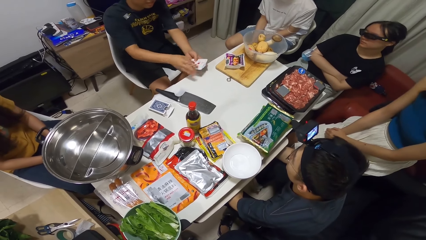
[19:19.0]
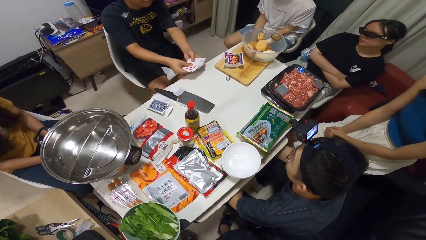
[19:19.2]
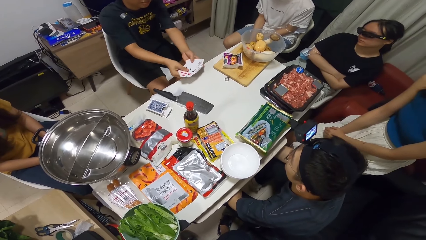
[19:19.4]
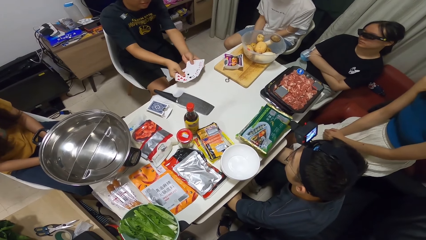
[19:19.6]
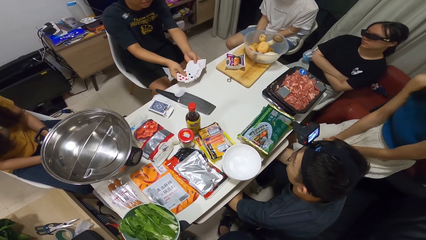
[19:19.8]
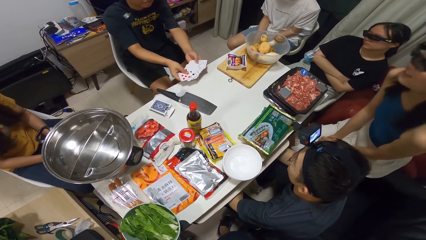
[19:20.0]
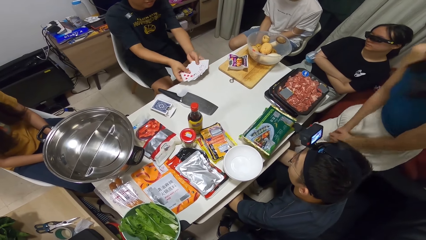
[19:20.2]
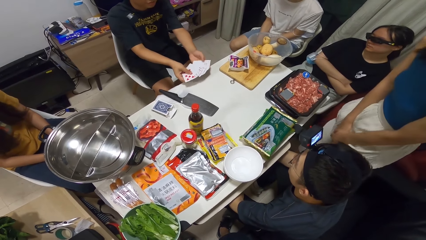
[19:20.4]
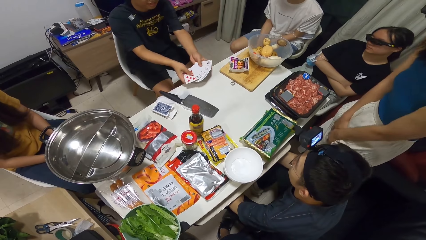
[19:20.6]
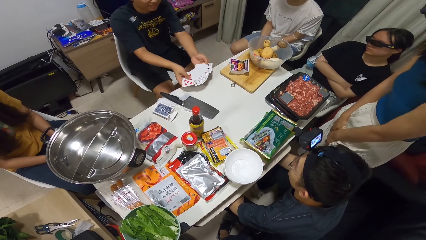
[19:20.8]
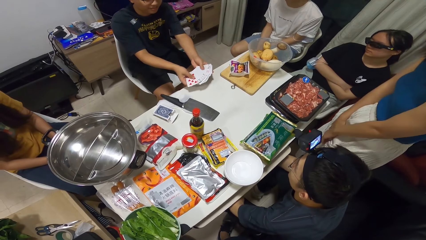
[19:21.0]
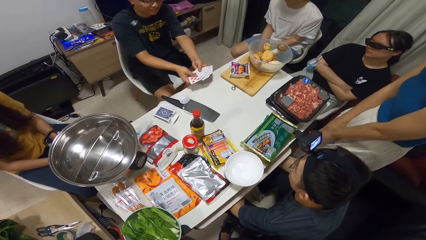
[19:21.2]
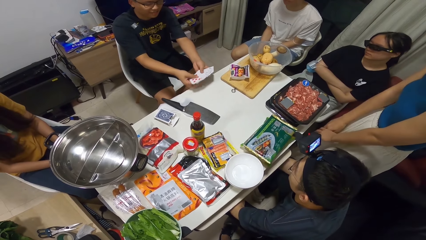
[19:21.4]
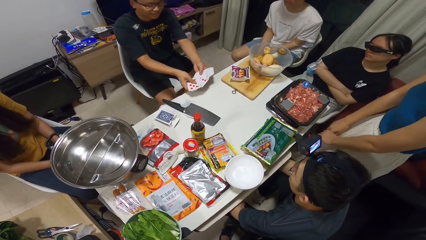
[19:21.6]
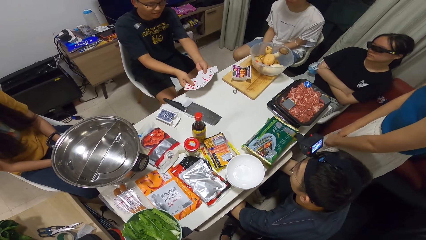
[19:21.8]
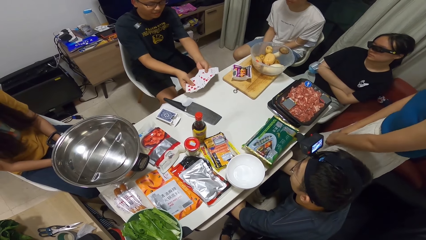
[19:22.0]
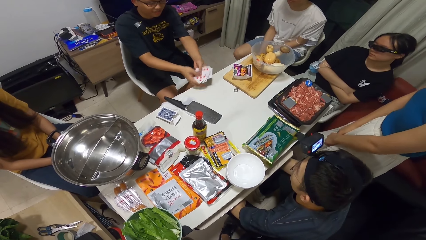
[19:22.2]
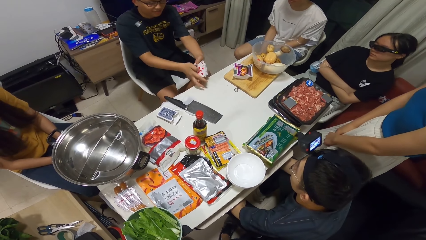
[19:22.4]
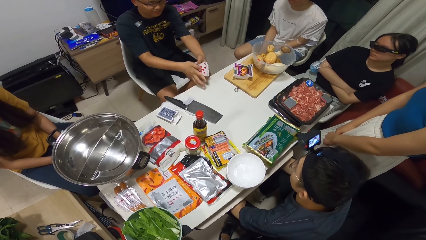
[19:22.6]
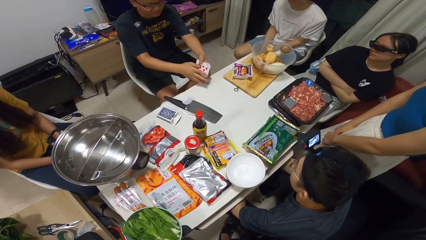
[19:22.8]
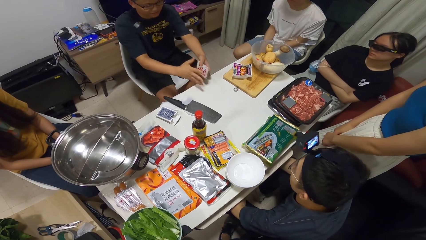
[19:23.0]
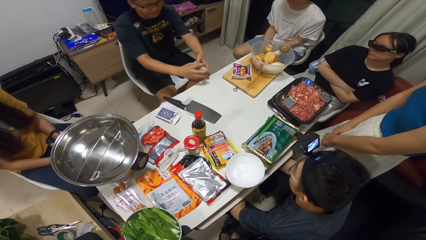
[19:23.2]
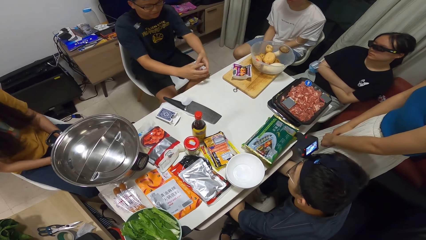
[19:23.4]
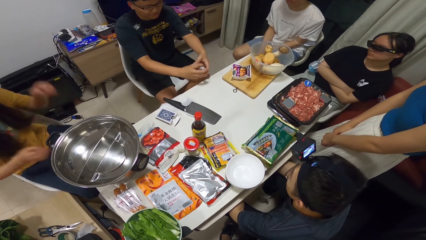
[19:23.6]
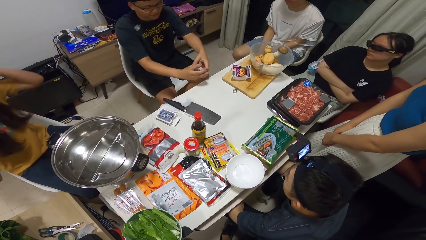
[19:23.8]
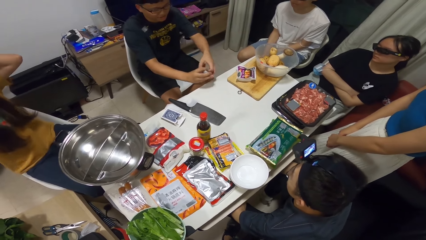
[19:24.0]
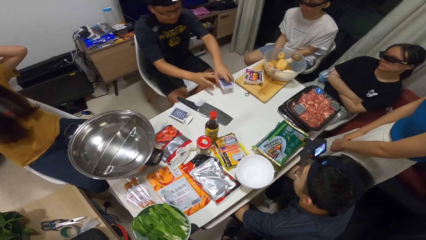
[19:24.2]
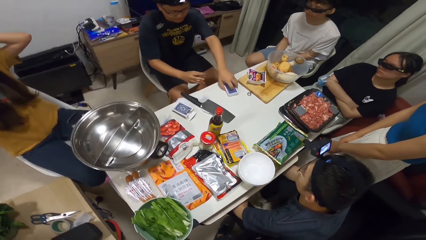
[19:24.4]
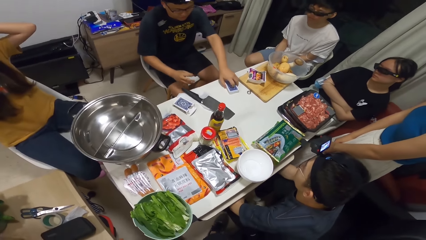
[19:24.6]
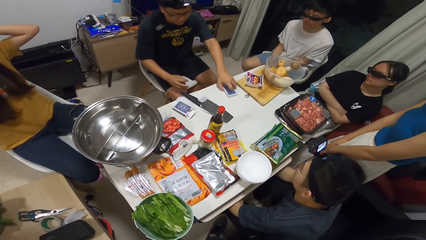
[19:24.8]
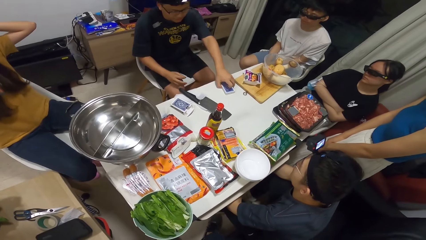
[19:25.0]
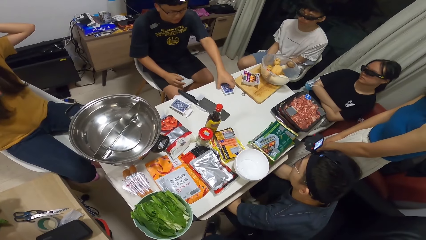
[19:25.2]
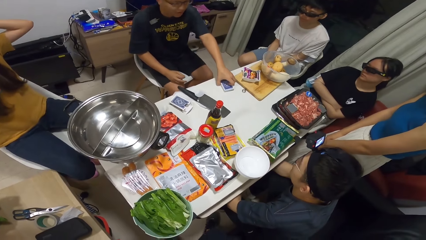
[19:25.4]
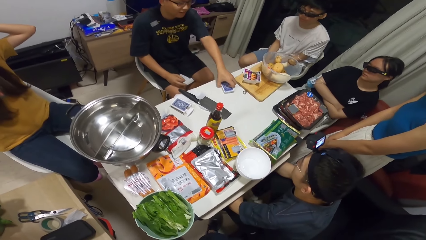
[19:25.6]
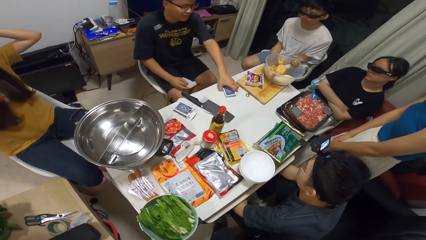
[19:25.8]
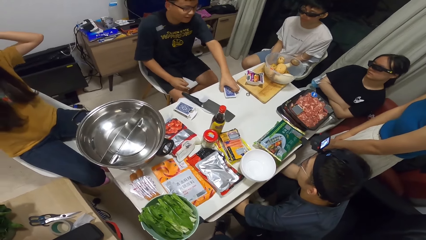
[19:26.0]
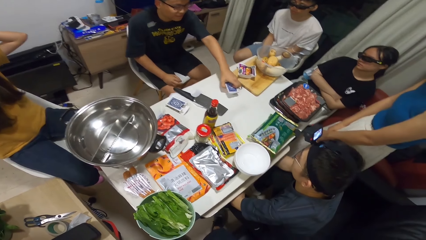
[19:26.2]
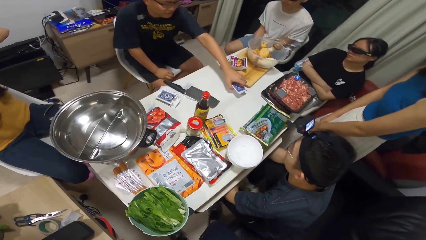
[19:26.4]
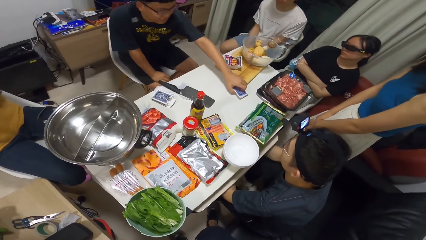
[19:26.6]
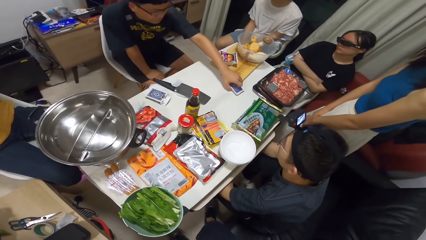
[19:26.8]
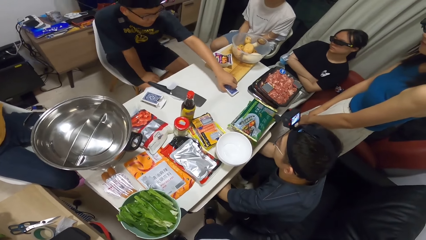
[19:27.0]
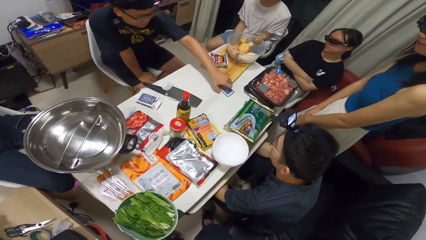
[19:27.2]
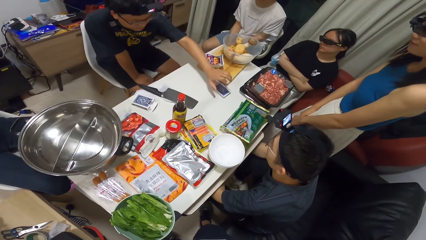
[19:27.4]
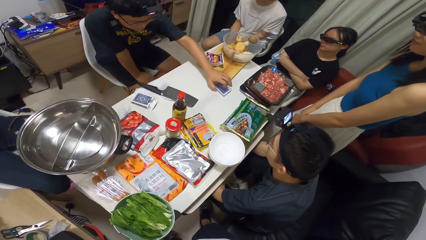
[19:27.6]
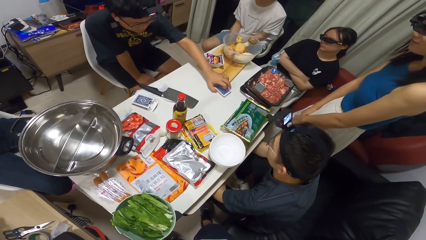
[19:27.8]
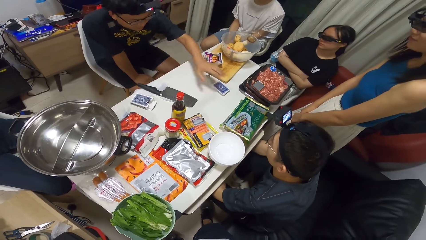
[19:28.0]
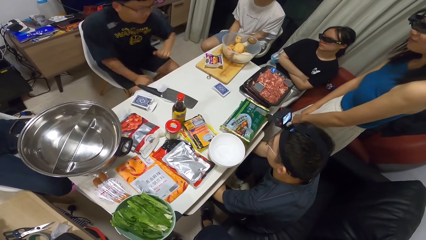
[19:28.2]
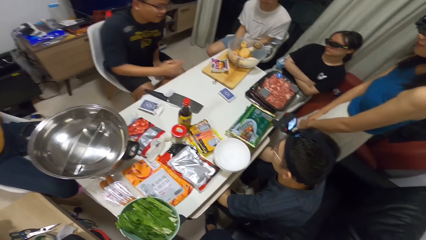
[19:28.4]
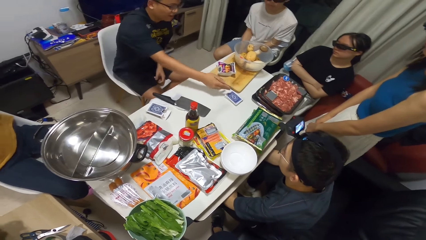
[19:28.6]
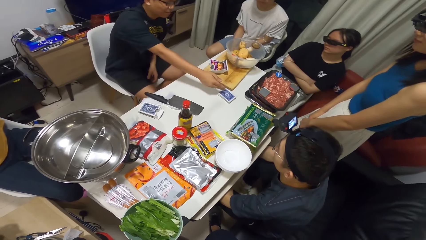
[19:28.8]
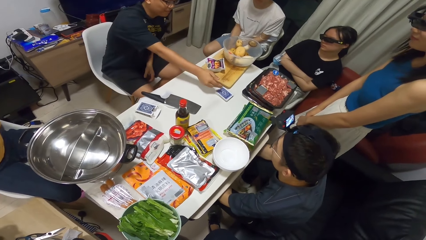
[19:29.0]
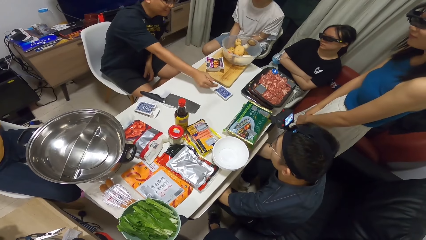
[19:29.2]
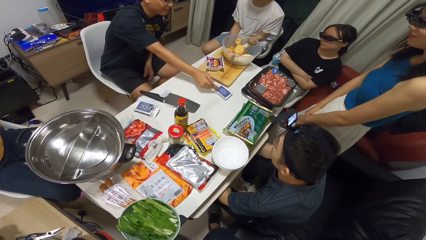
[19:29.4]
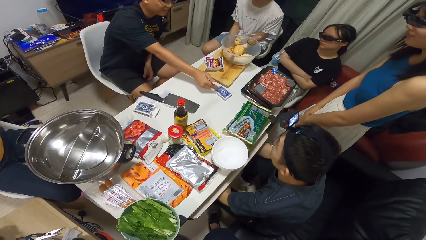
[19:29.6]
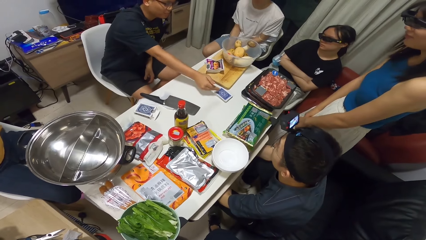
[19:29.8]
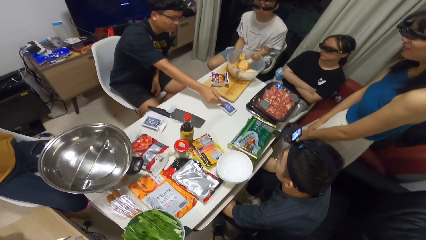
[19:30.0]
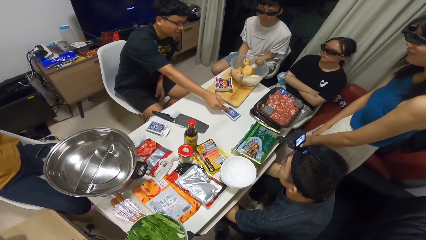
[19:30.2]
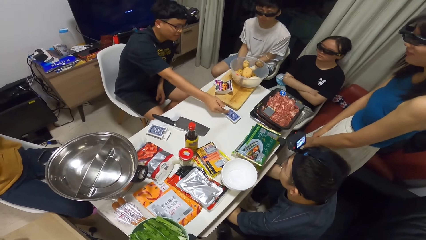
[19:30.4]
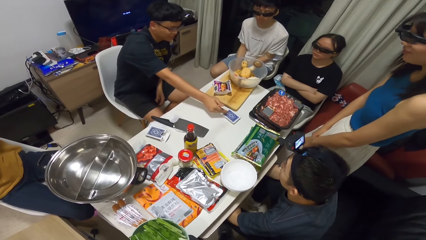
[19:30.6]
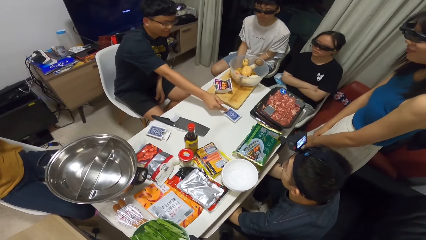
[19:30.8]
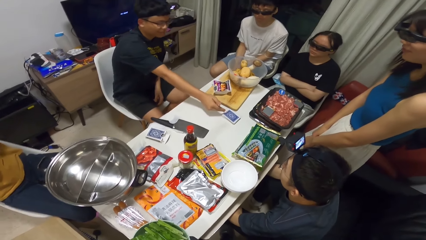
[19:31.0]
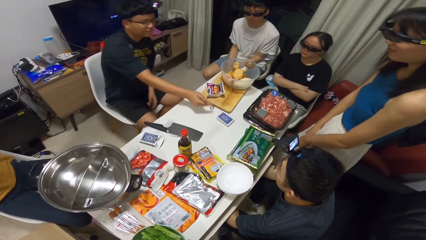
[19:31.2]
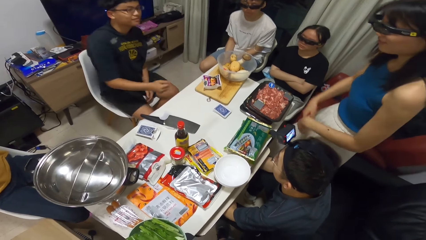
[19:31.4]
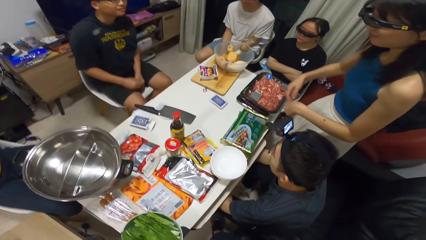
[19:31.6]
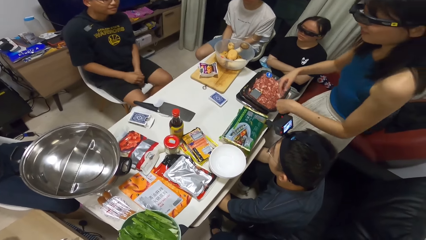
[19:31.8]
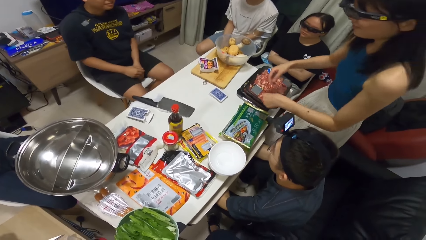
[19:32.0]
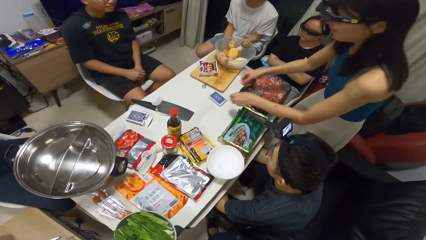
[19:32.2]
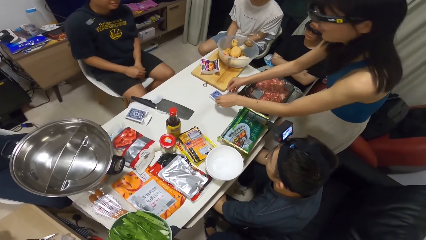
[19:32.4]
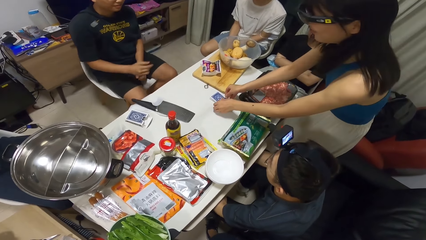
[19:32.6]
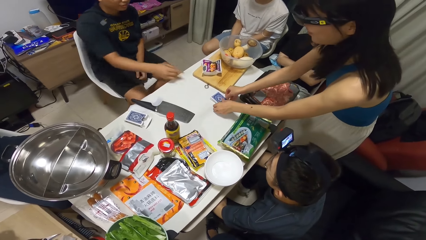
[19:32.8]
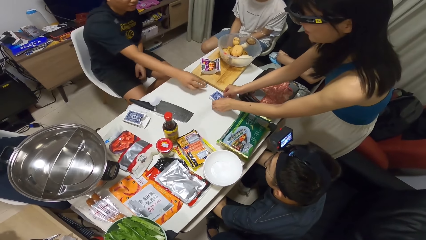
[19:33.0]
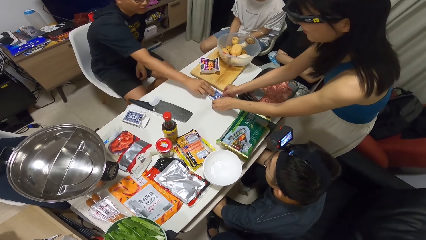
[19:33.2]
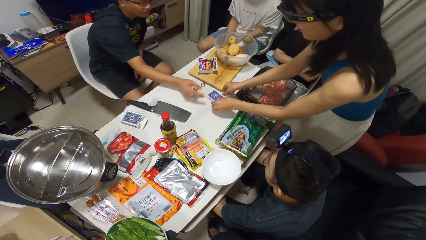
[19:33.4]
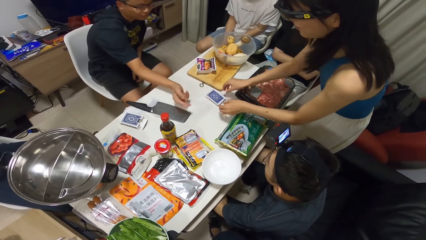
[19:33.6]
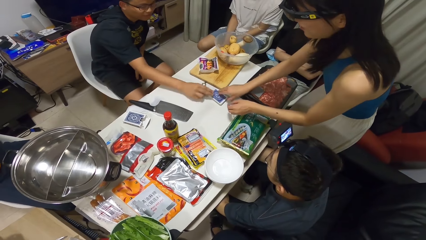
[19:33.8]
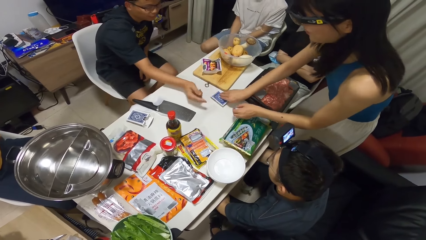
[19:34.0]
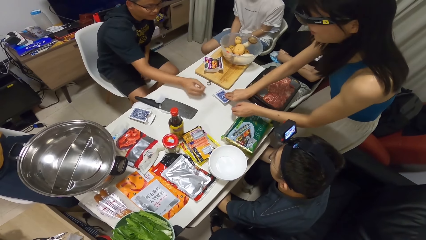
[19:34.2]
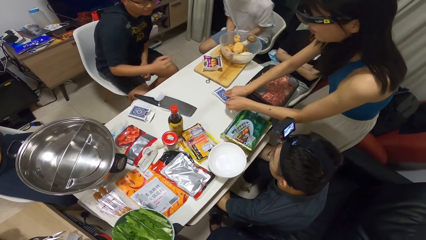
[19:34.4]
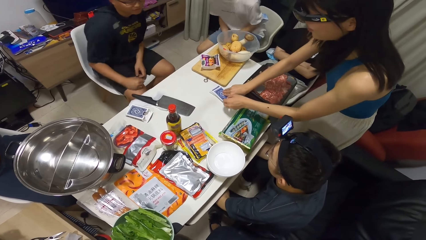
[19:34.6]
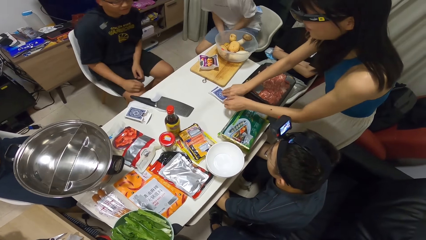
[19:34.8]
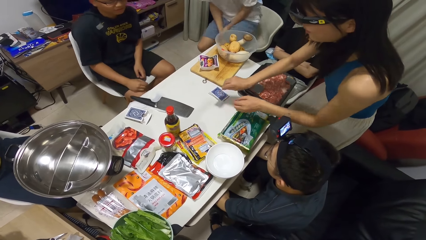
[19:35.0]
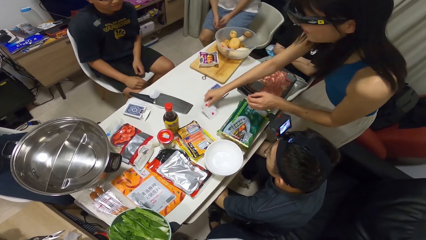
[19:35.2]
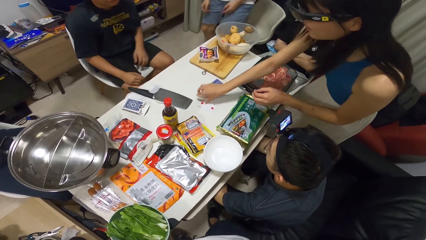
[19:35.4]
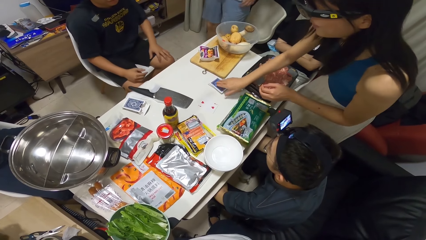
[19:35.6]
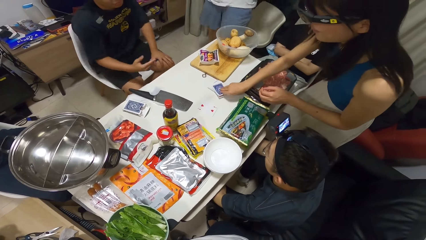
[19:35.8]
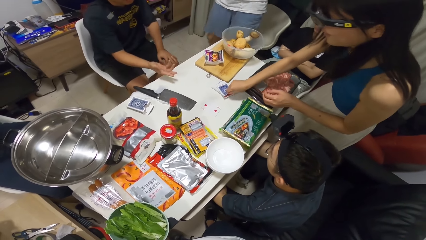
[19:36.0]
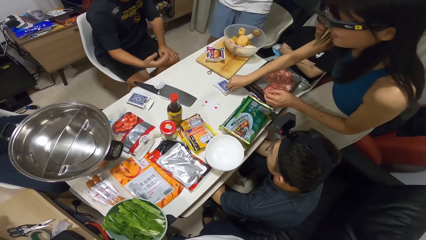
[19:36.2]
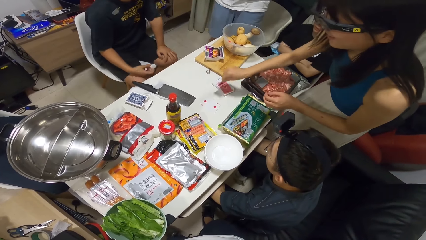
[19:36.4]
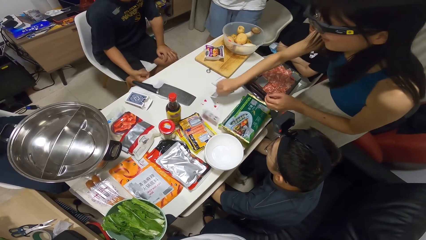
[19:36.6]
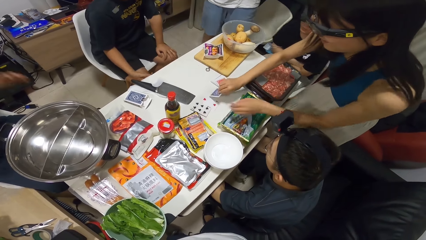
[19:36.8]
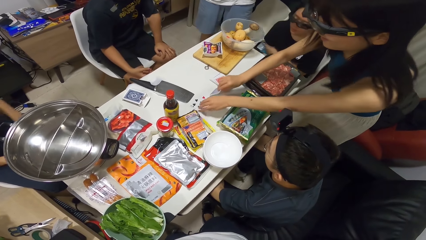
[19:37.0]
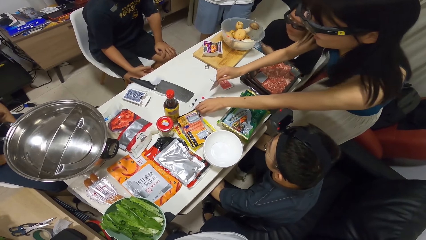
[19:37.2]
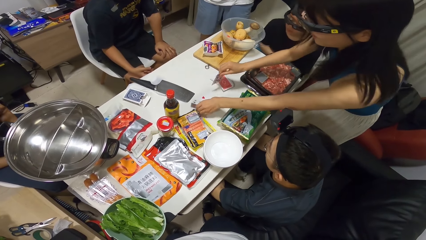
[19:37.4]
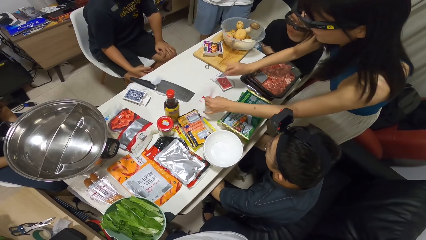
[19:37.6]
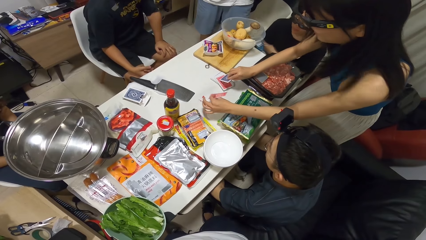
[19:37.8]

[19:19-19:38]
A man spreads the cards with both hands. The man splits the cards. A woman stands up. Another woman touches her head. The man places the deck of cards onto the table and moves the deck of cards on the table. The first woman picks up the card. The man stretches his hand. The first woman flips a card from the deck on the table. She picks up the card. She flips another card from the deck on the table.
